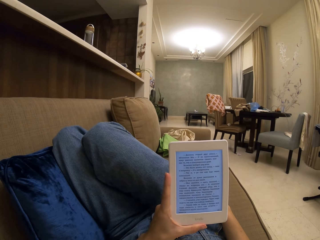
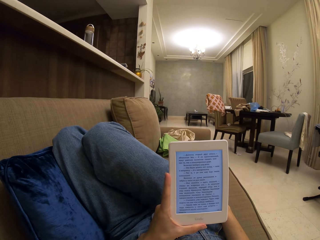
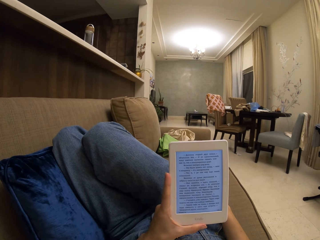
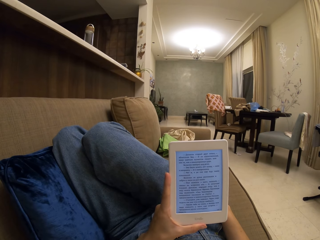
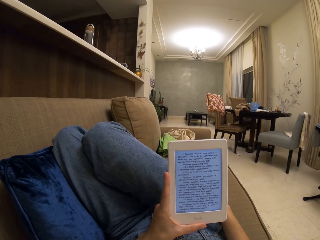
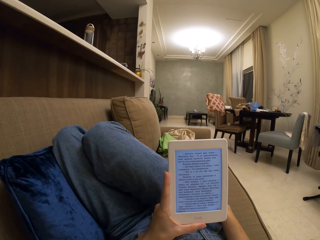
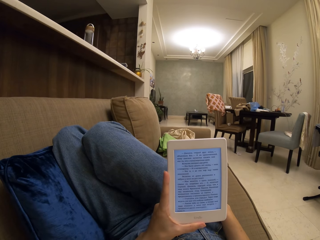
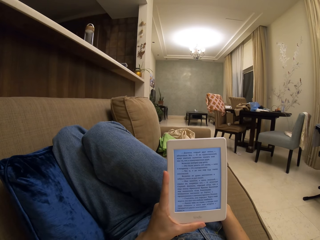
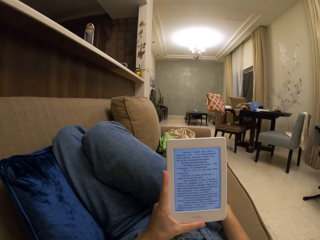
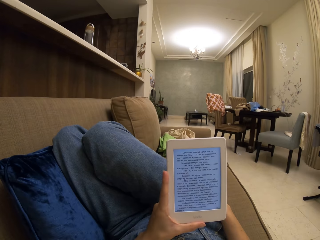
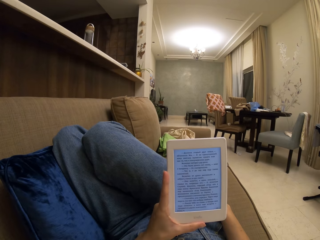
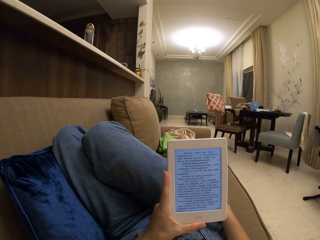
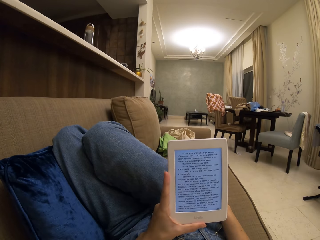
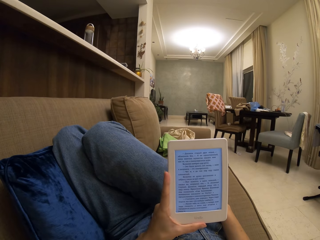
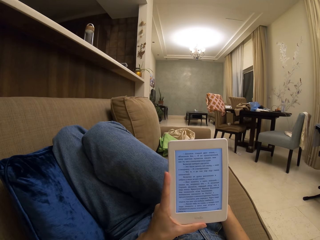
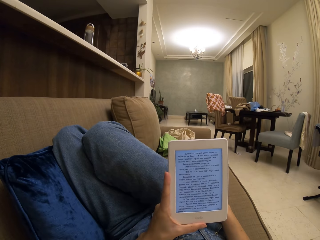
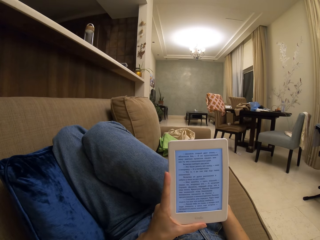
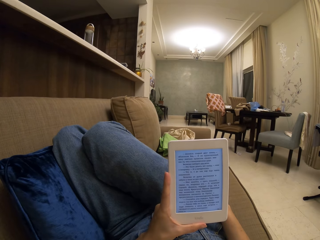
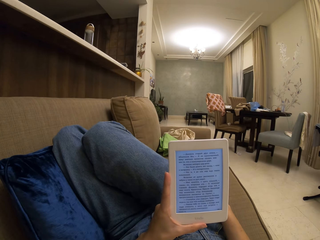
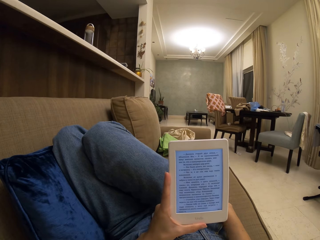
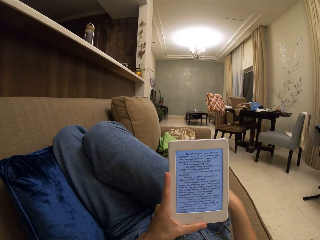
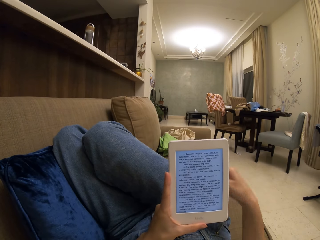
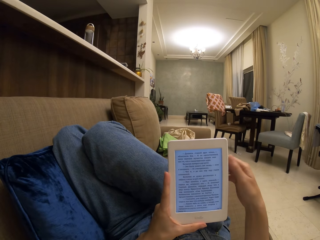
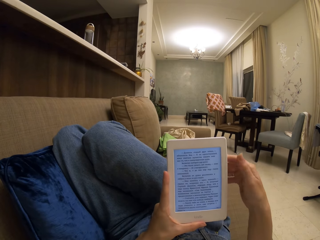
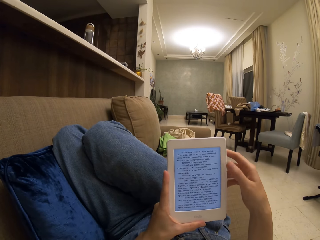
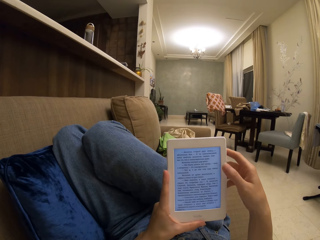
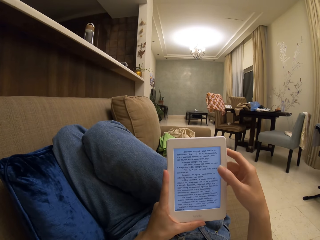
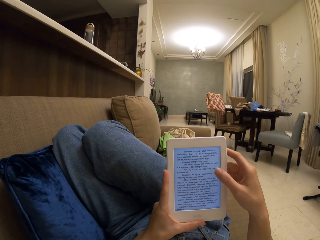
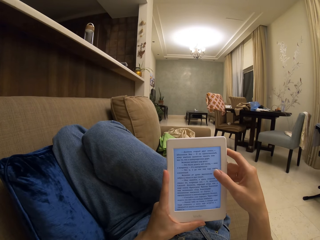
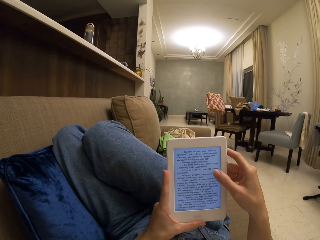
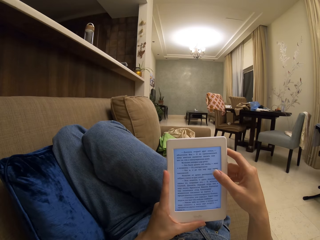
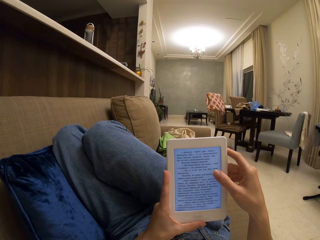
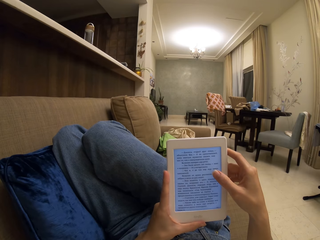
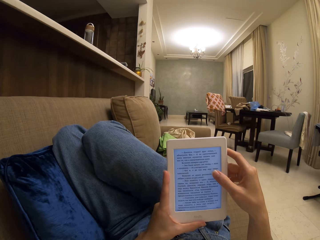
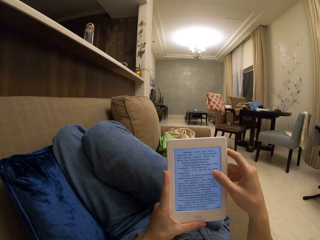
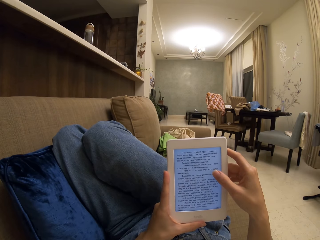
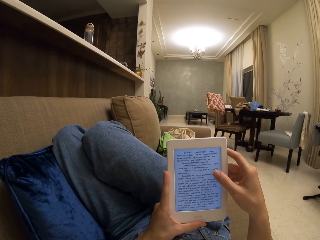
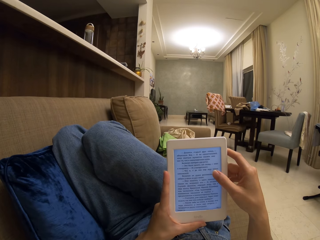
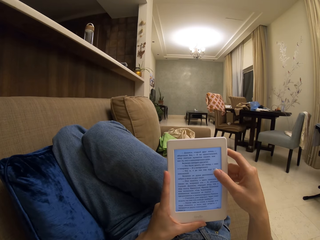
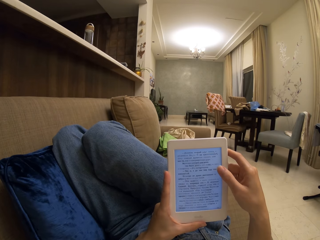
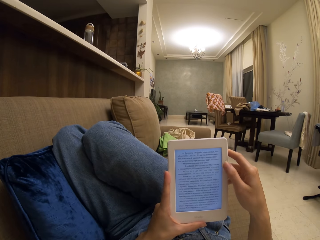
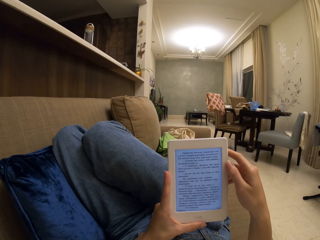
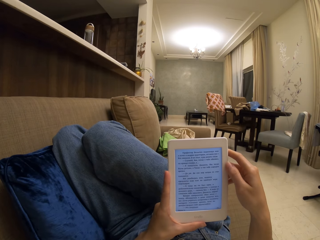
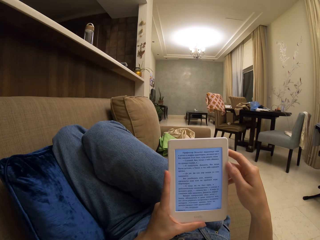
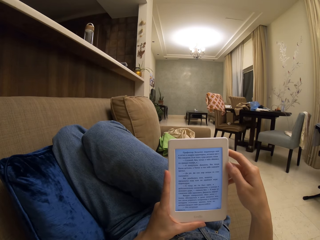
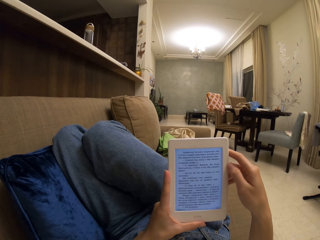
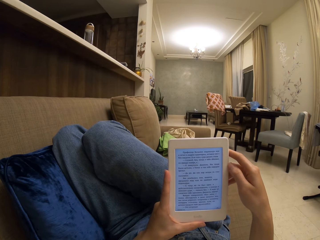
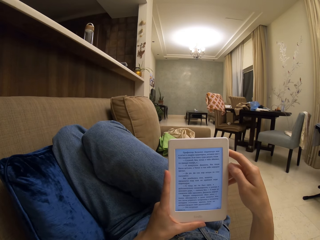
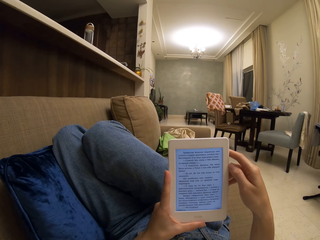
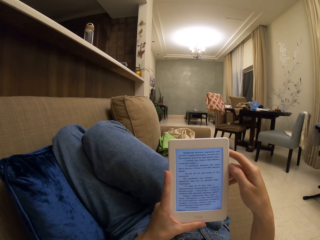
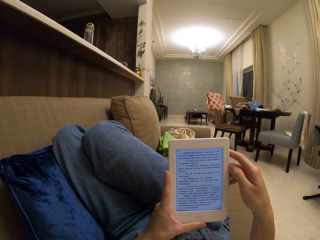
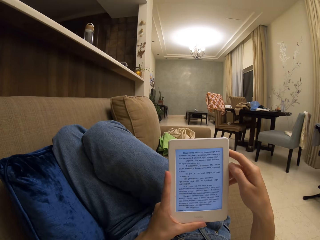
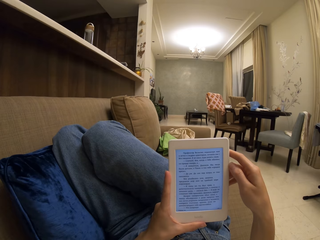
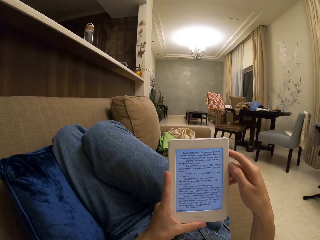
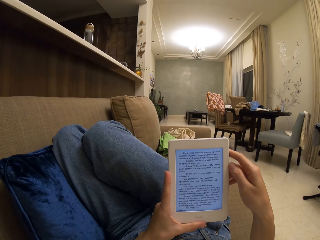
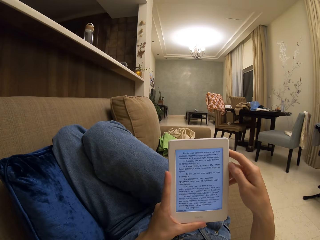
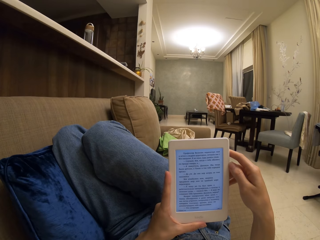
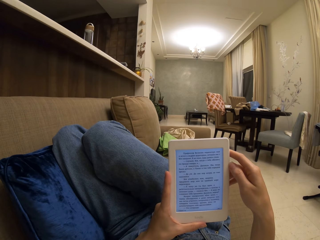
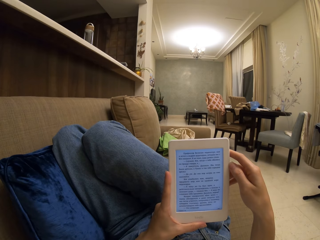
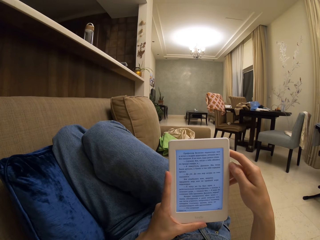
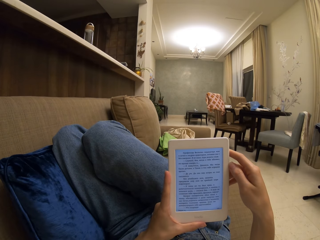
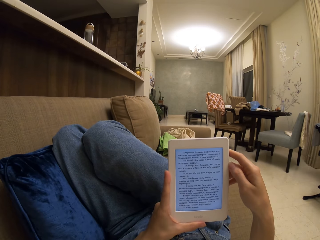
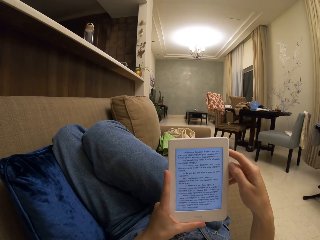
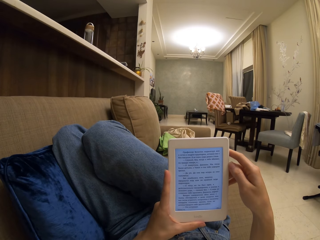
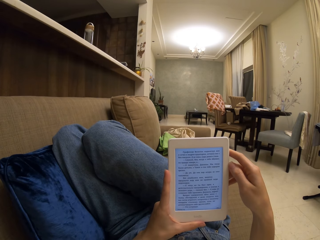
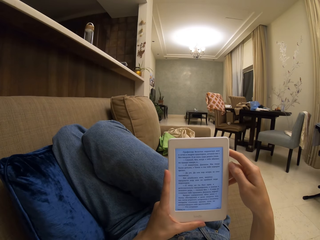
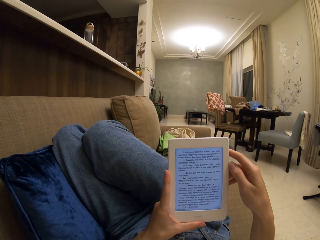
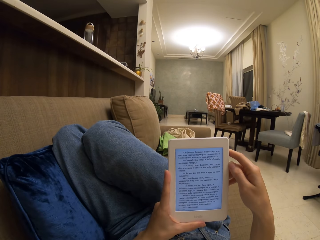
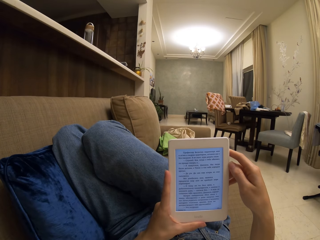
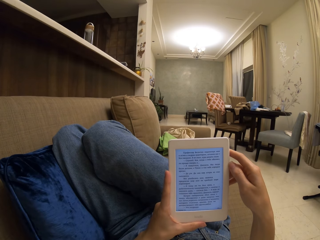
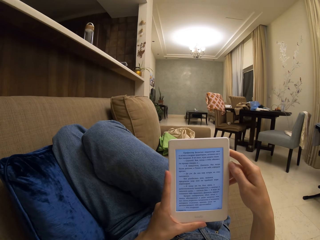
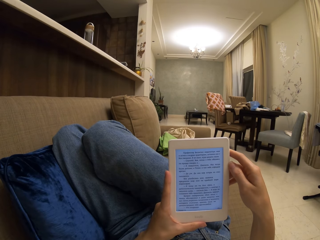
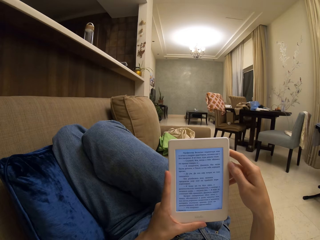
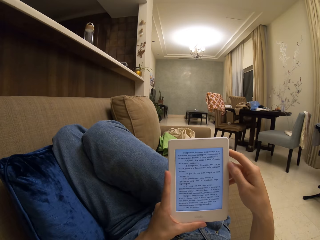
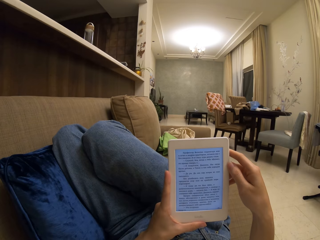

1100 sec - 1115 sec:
The camera wearer operates the tablet. They touch the screen. They read a book on the tablet.

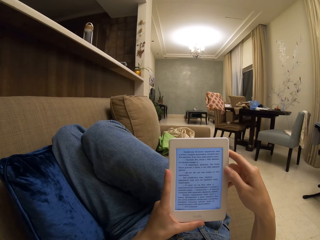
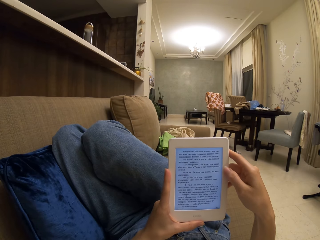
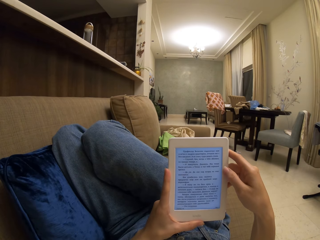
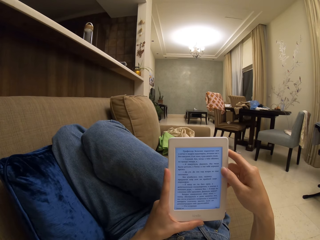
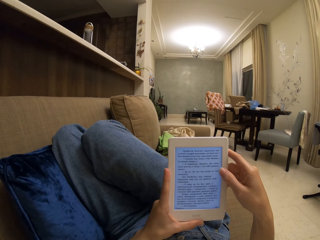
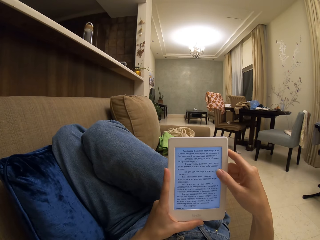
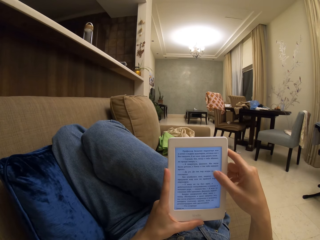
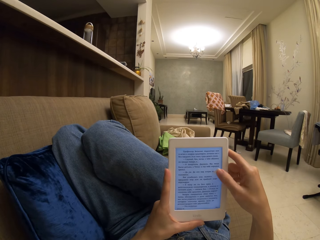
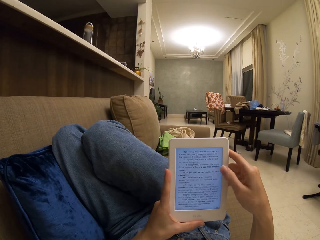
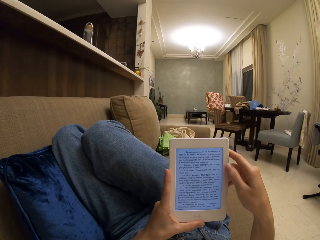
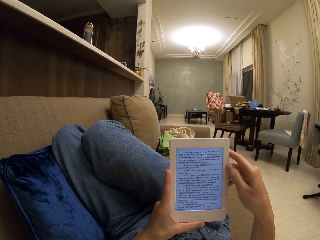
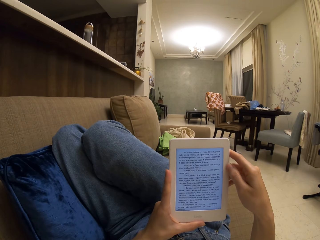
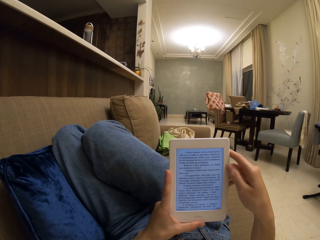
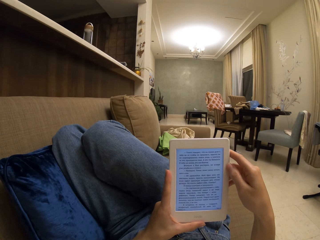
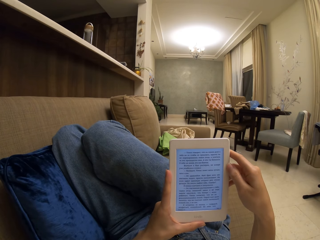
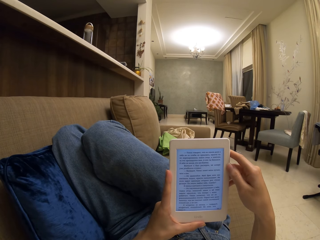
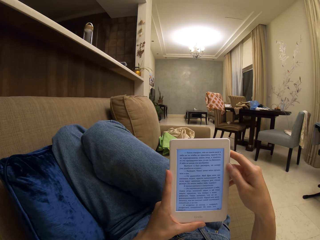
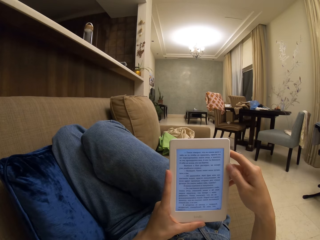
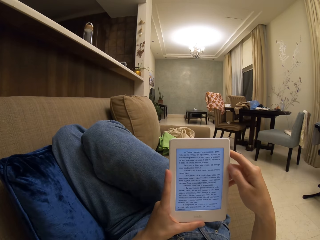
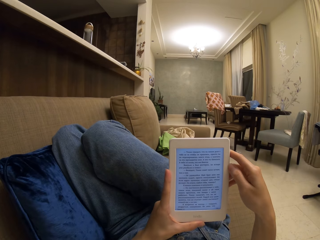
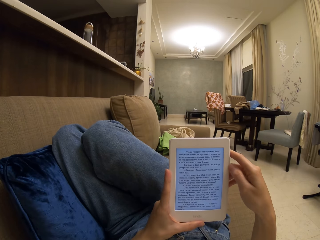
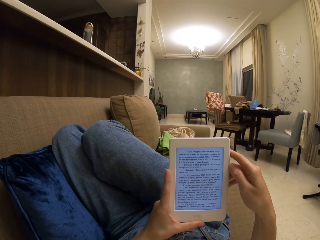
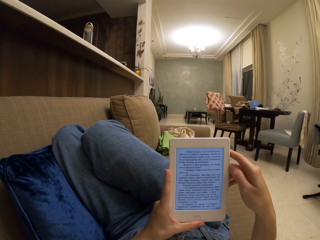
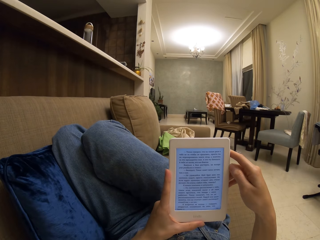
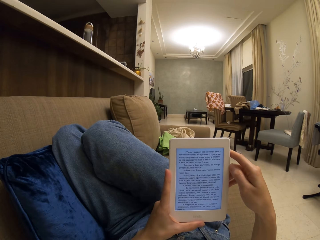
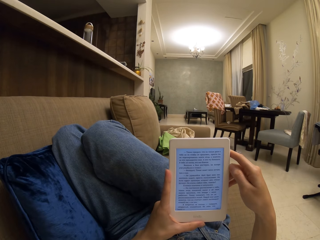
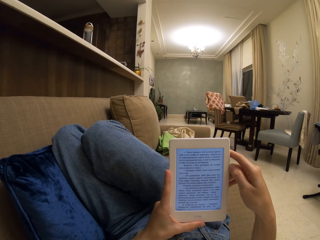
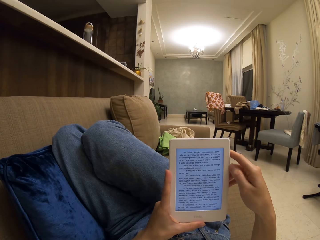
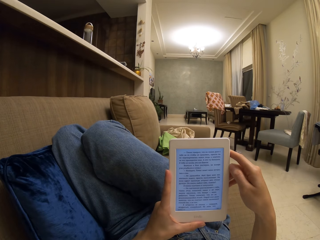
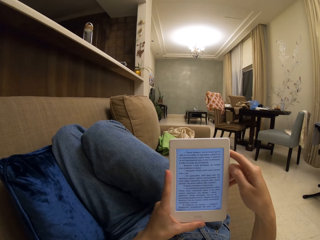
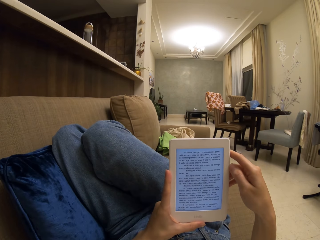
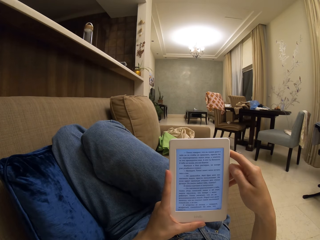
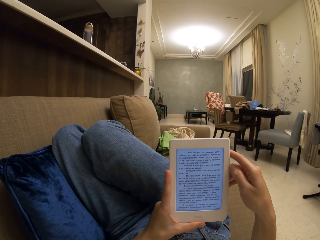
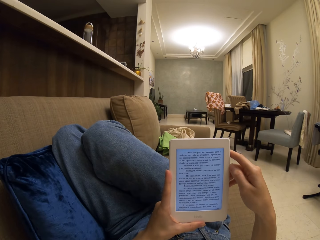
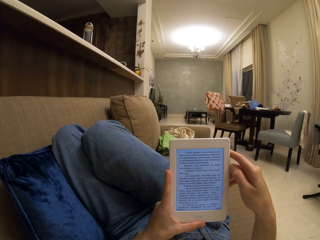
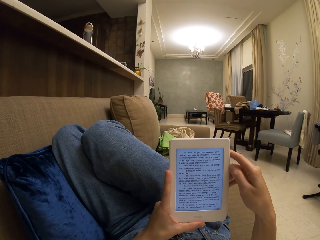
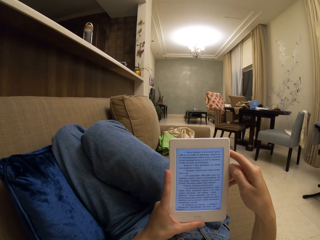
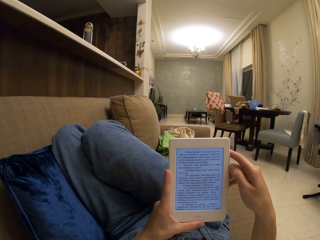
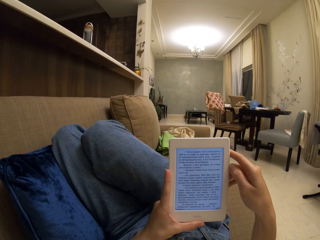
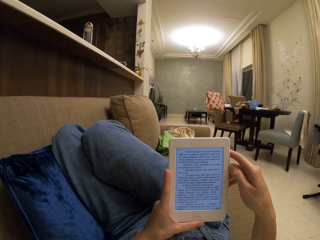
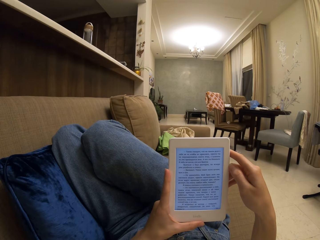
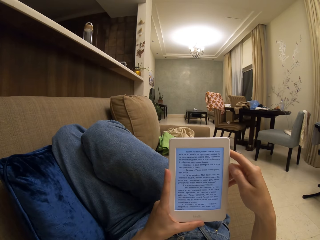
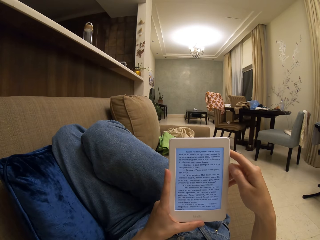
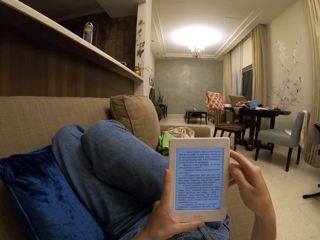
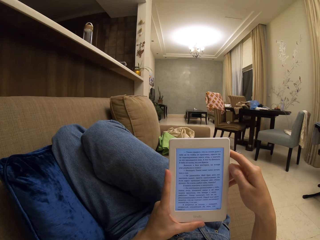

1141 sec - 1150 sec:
The camera wearer operates the tablet. They touch the screen. They read a book on the tablet.
